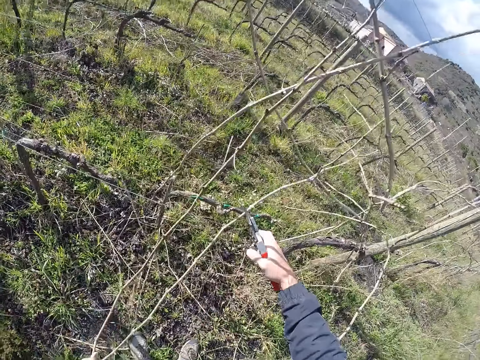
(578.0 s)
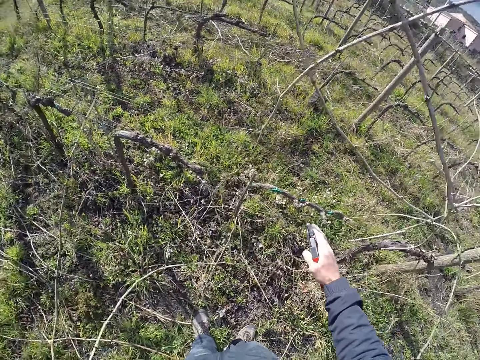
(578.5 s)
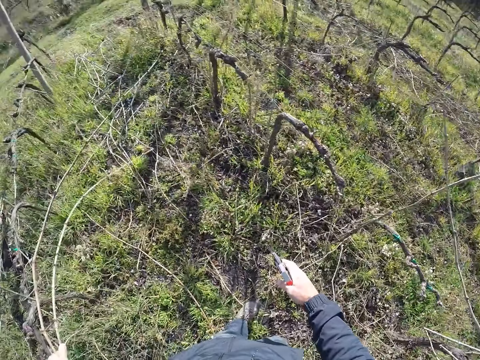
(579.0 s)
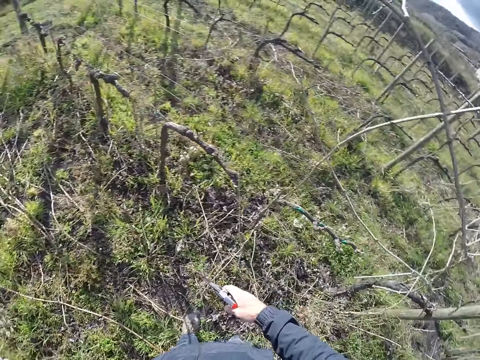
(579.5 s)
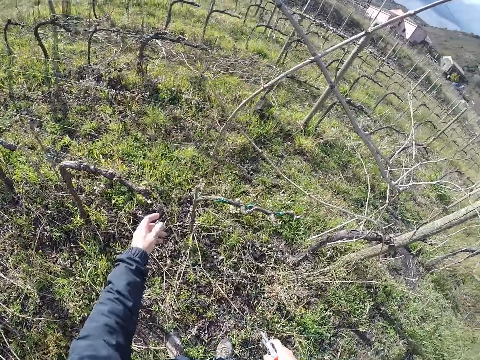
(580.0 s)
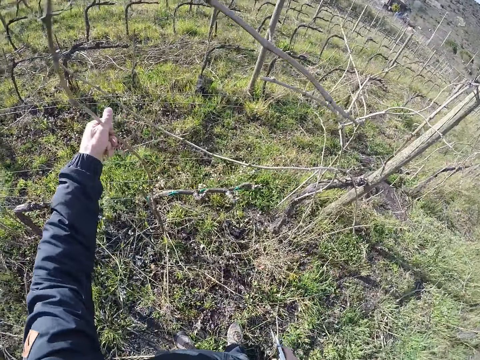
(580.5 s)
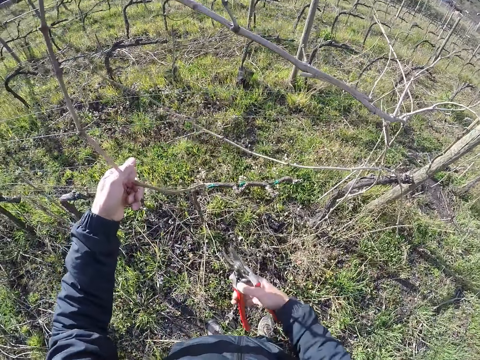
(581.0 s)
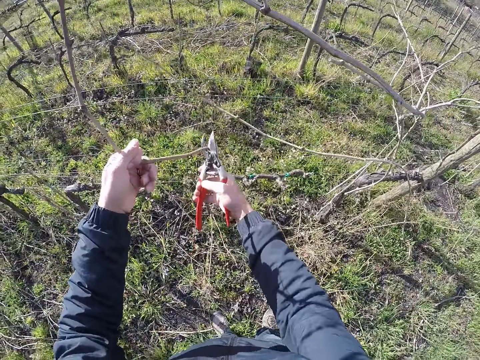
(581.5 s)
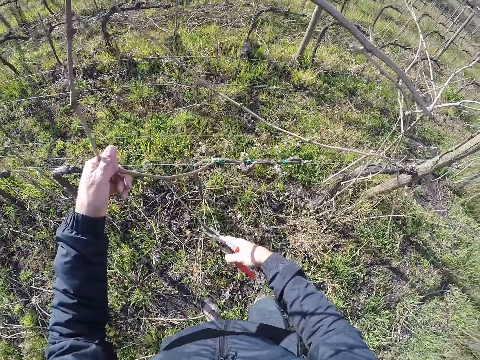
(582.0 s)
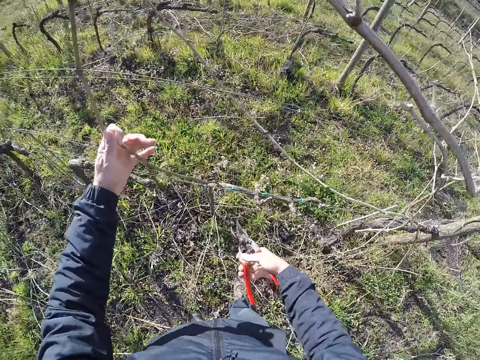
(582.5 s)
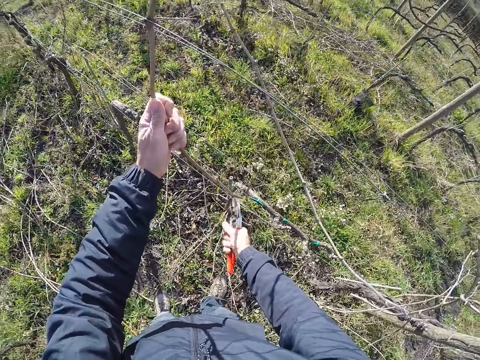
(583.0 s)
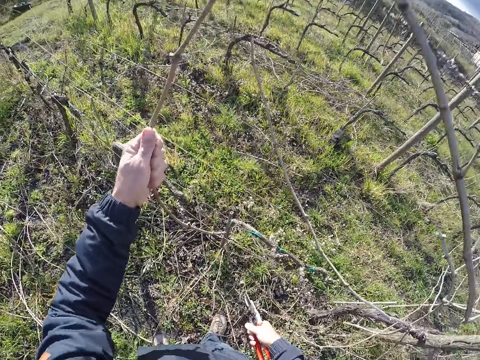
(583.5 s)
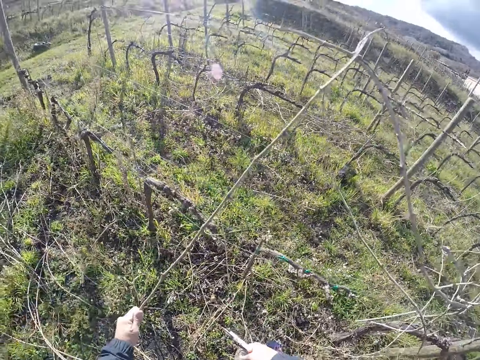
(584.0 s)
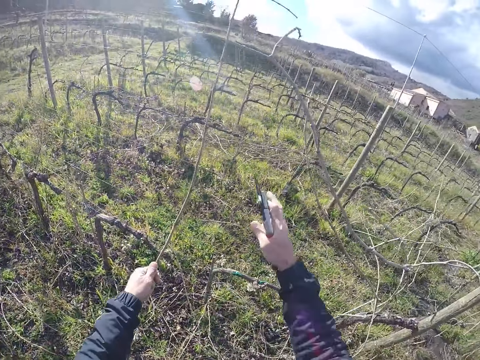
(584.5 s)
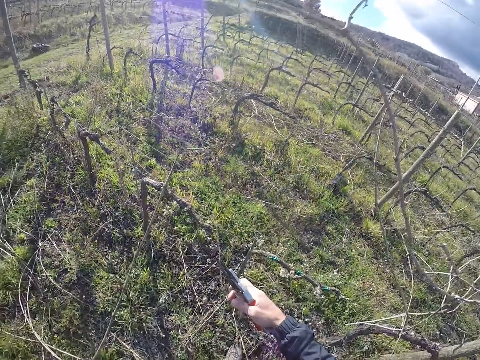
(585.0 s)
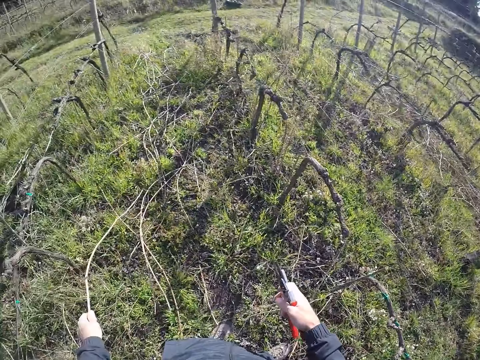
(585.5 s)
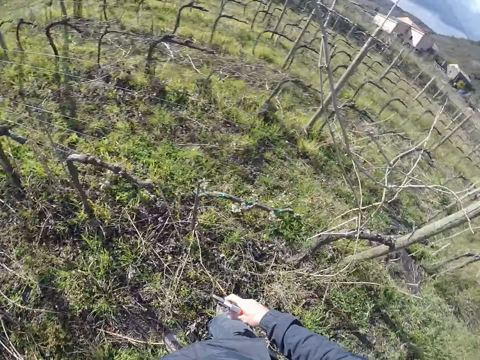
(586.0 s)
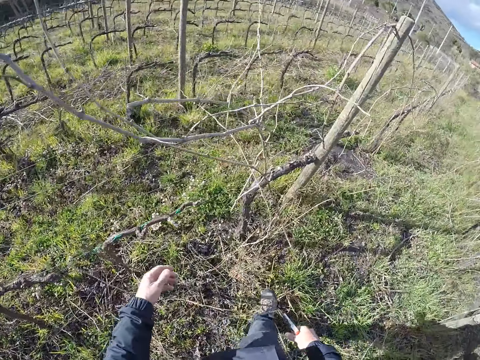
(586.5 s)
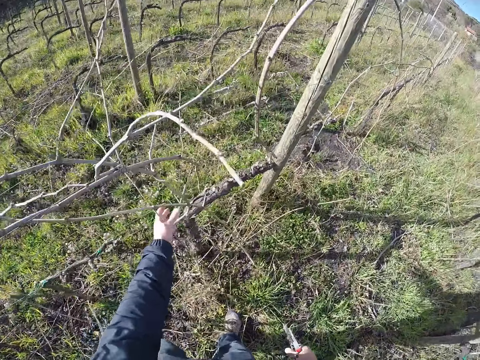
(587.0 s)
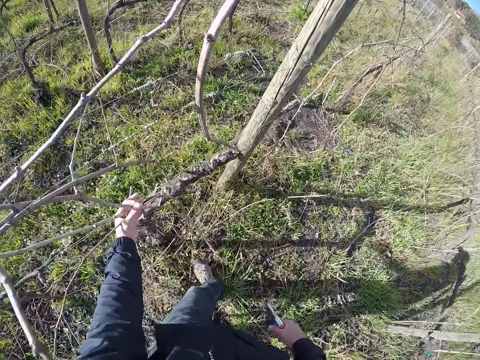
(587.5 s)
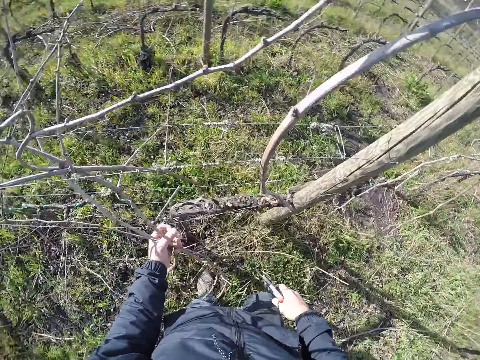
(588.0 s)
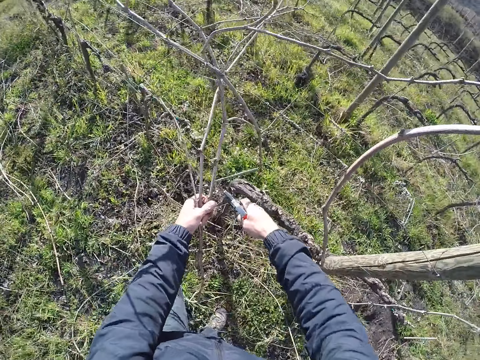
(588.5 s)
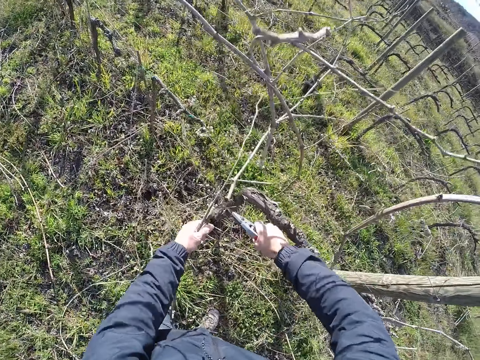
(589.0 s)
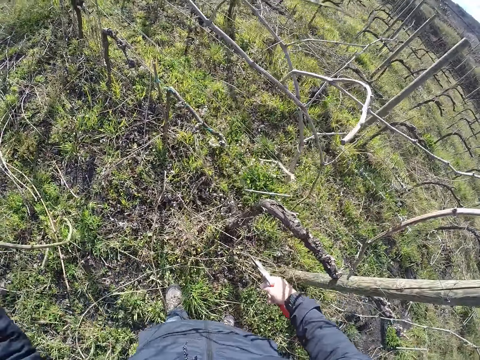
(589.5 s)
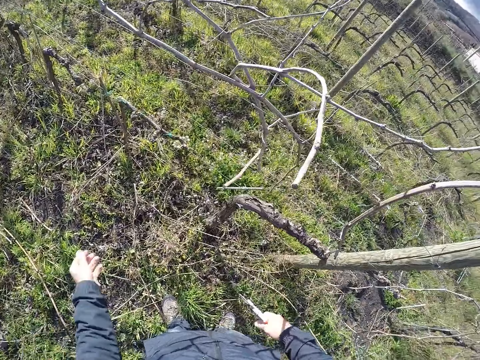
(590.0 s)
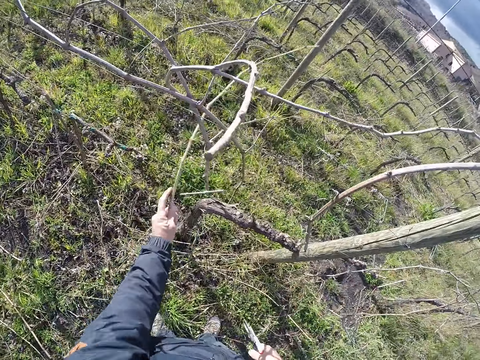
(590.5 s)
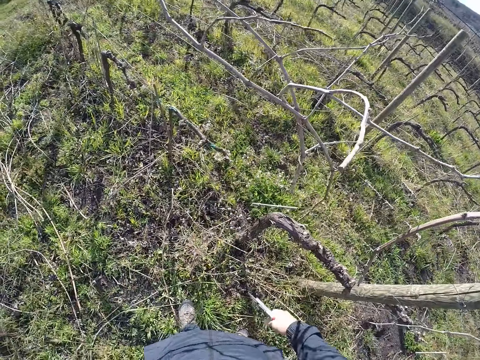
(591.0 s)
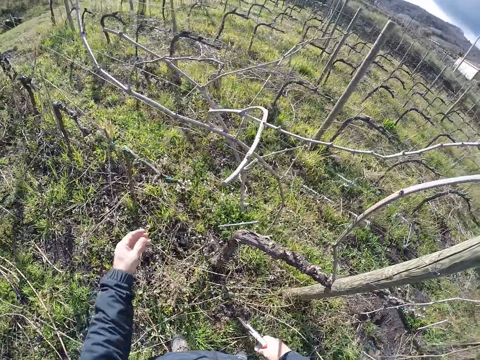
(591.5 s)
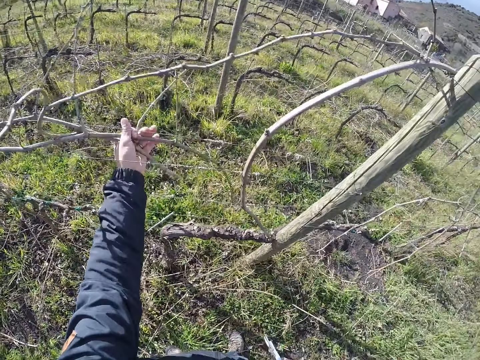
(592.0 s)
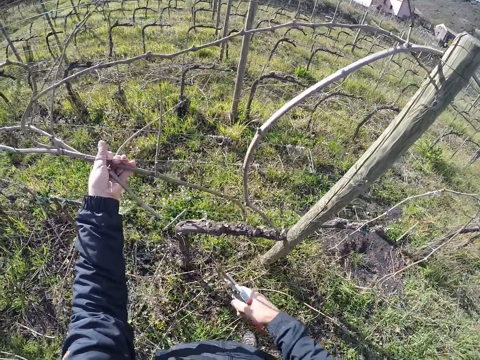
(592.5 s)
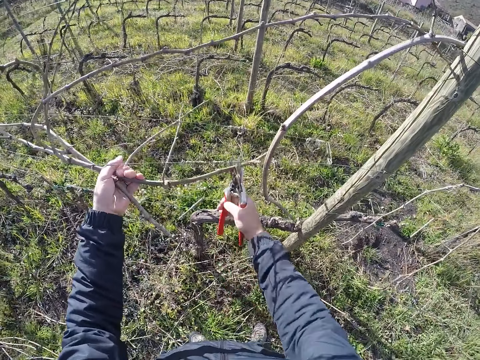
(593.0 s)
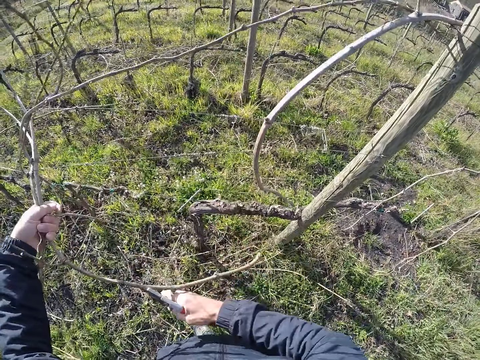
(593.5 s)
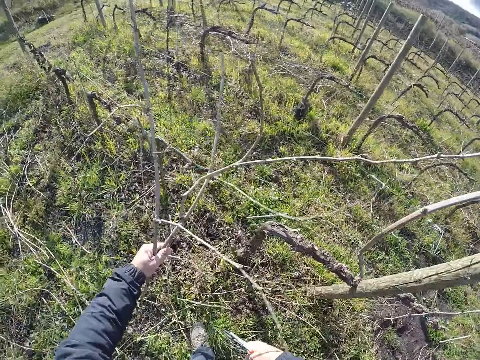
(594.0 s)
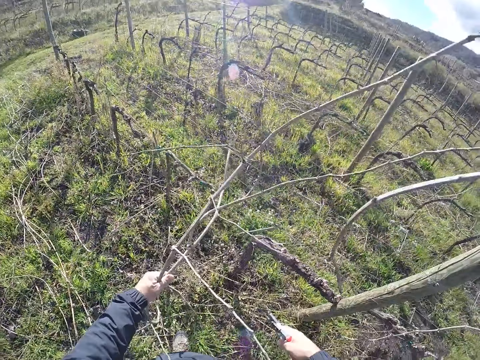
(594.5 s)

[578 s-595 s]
The camera wearer removes the bunch of twigs from the barbed wire with the pair of secateurs with his right hand. He drops the bunch of twigs on the floor with his left hand. He holds a twig with his left hand. He cuts the twig with the pair of secateurs with his right hand. He drops the twig on the floor with his left hand. He picks a bunch of twigs from the barbed wire with his left hand. He cuts the bunch of twigs with the pair of secateurs with his right hand. He drops the bunch of twigs on the floor with his left hand. He picks a twig from the barbed wire with his left hand. He drops the twig on the floor with his left hand. He holds the bunch of twigs with his left hand. He cuts the stems. He removes the bunch of twigs with the pair of secateurs from the barbed wire with his right hand.

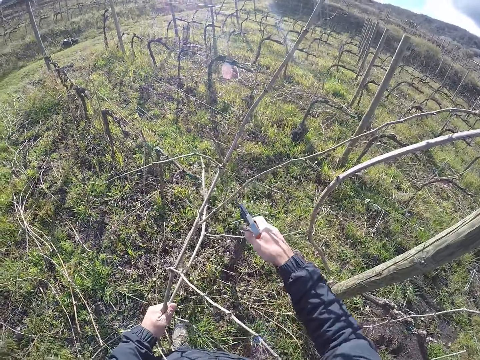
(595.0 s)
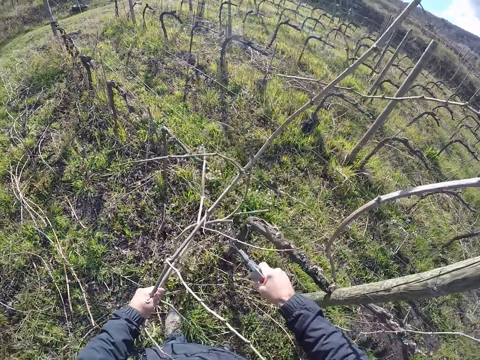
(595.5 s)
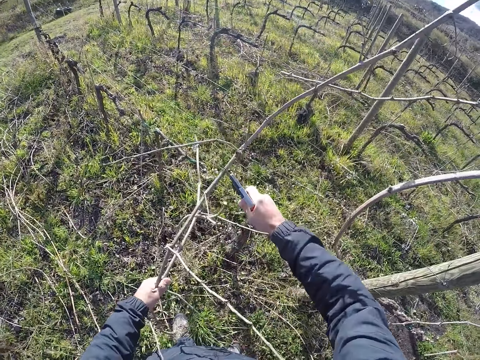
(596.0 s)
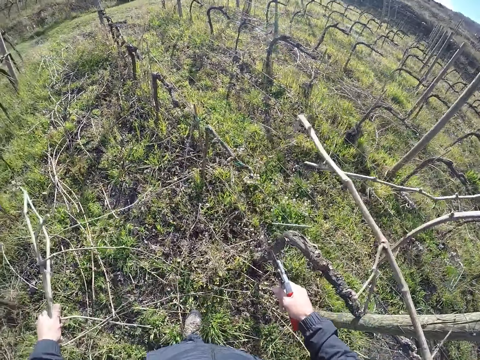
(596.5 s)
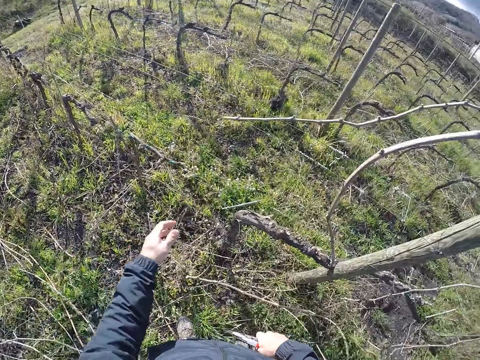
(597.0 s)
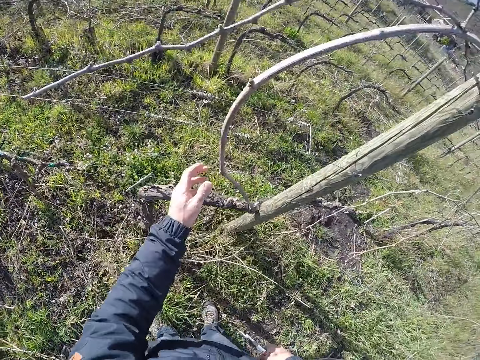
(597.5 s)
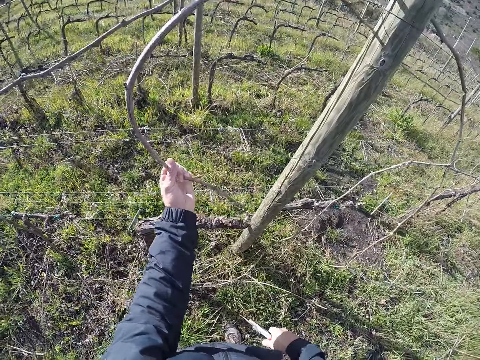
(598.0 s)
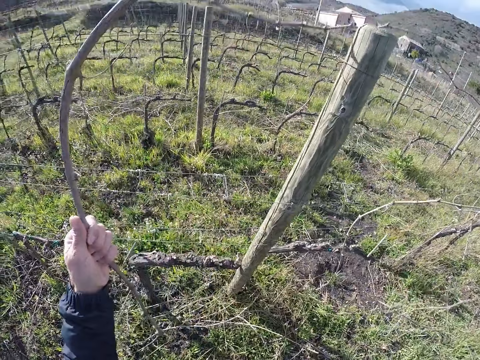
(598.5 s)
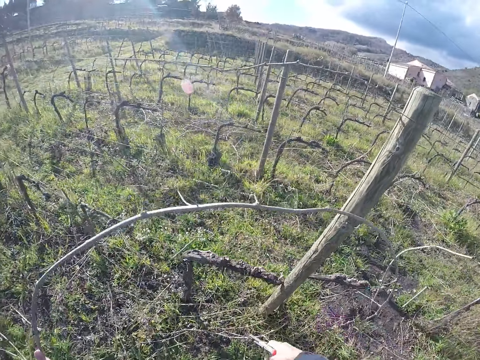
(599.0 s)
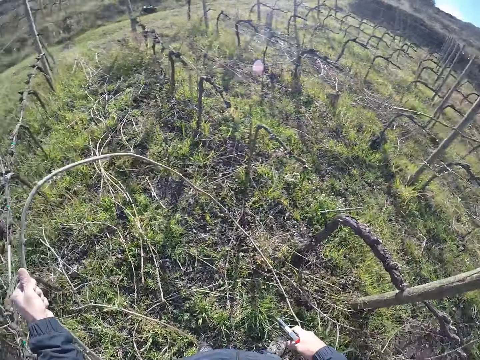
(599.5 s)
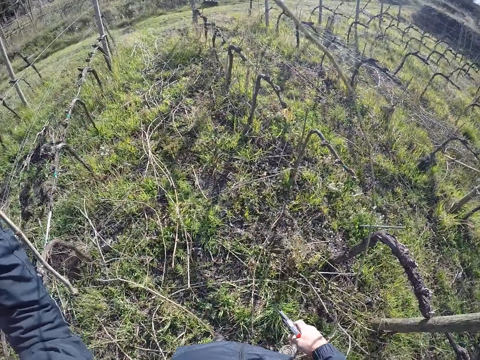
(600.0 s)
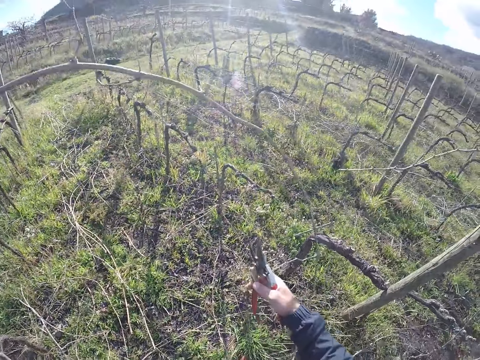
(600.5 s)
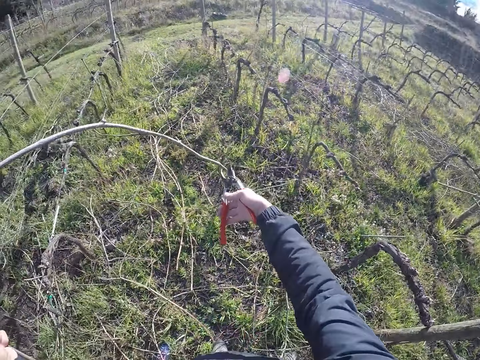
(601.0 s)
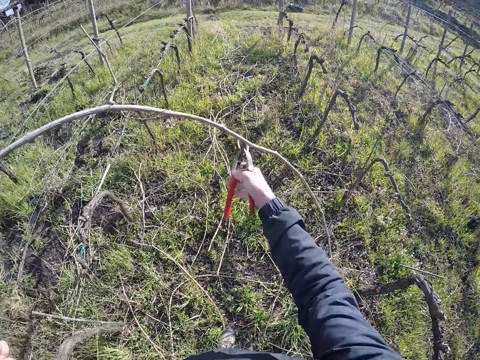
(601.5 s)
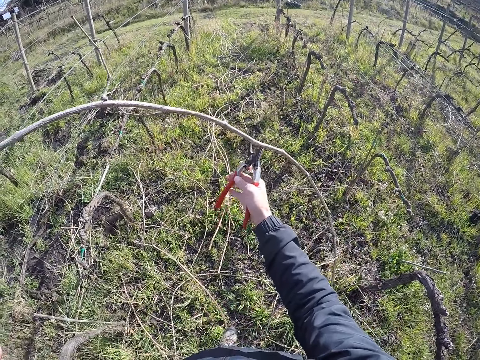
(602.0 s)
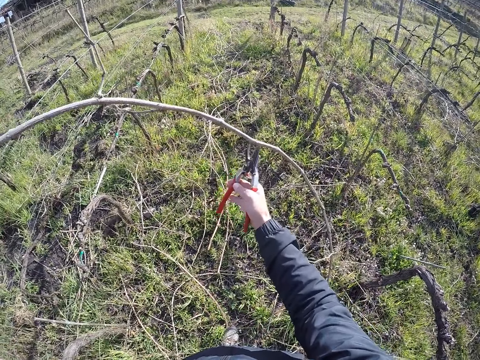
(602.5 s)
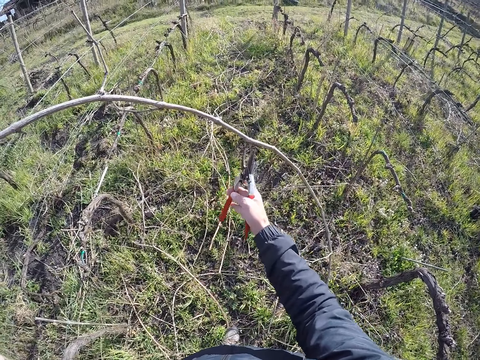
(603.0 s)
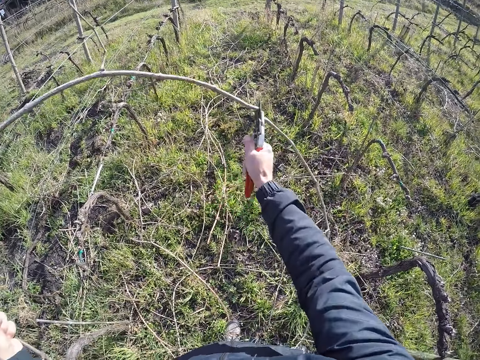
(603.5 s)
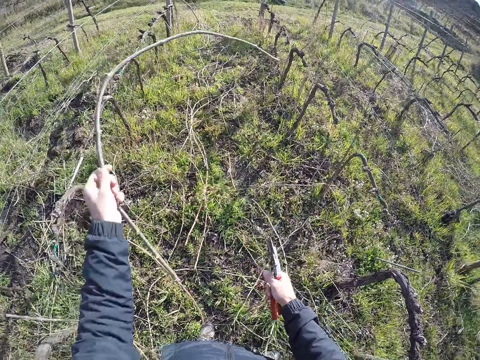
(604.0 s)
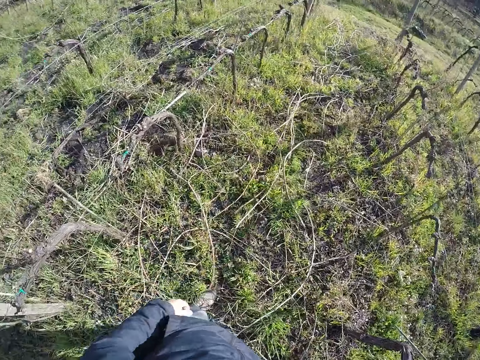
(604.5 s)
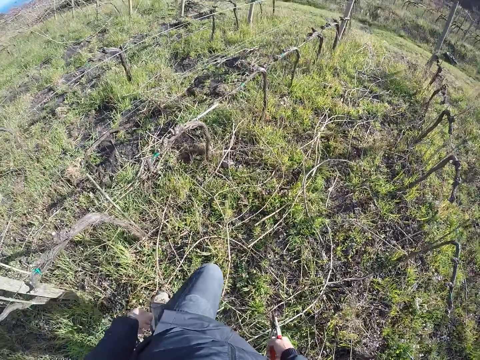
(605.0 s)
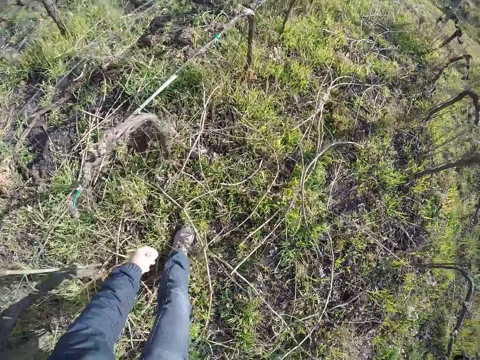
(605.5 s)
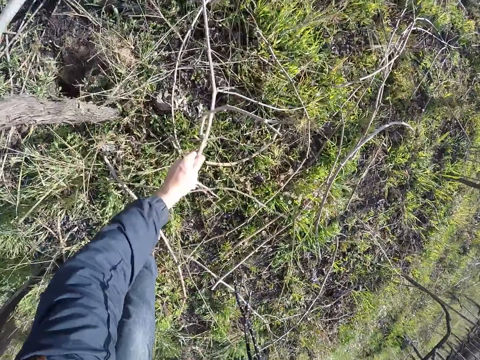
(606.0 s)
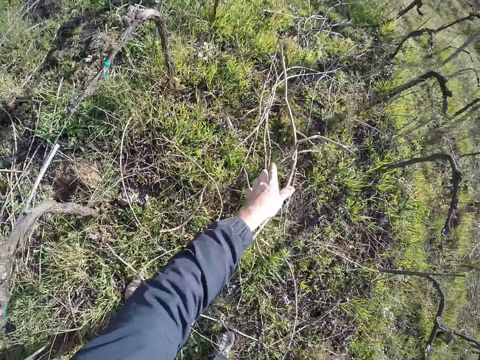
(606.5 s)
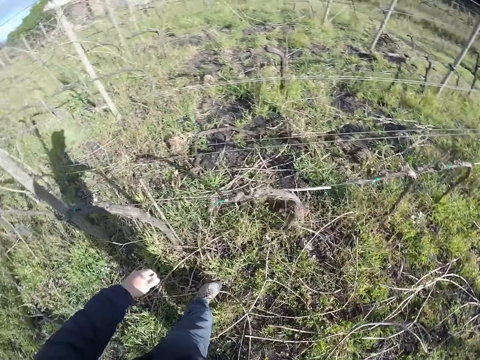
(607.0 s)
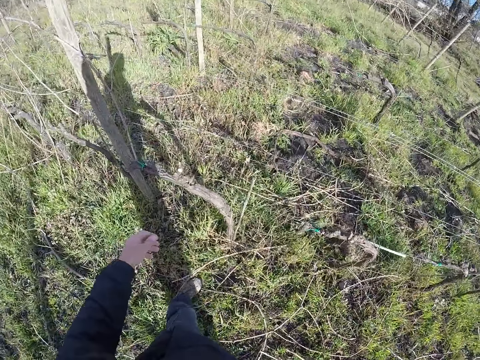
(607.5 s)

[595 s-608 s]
The camera wearer drops the bunch of twigs on the floor with his left hand. He picks a twig from the barbed wire with his left hand. He cuts the twig with the pair of secateurs with his right hand. He drops the twig on the floor with his left hand. He moves a twig on the floor with his left hand.
